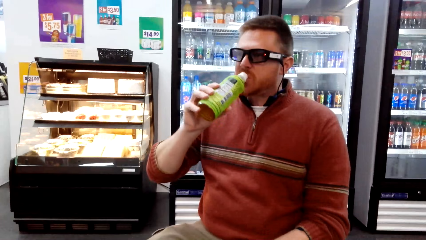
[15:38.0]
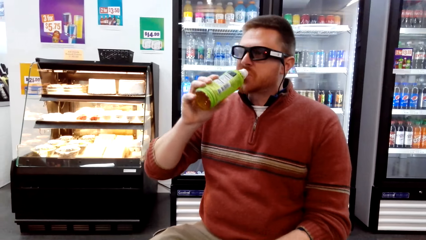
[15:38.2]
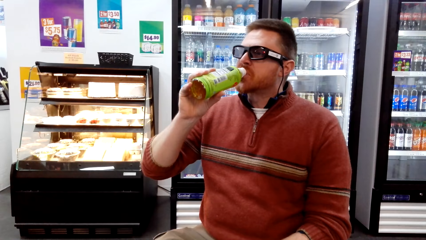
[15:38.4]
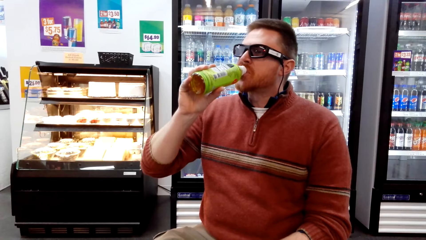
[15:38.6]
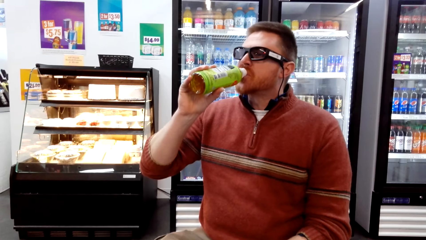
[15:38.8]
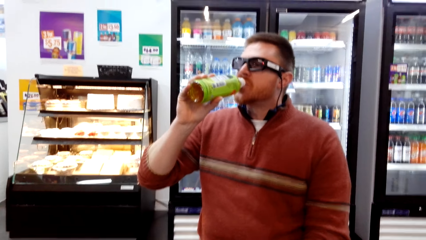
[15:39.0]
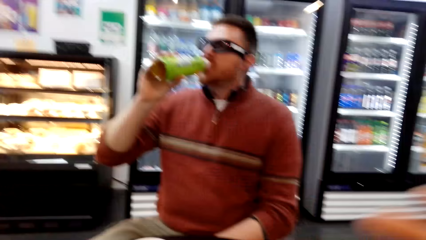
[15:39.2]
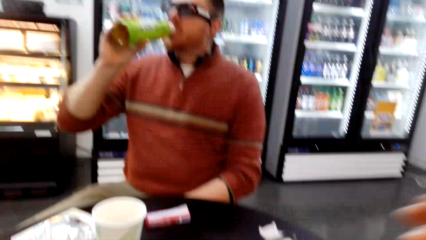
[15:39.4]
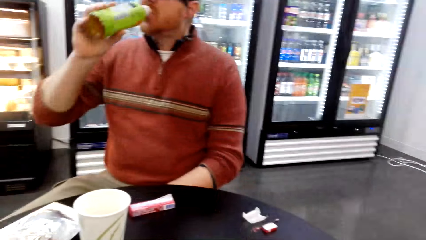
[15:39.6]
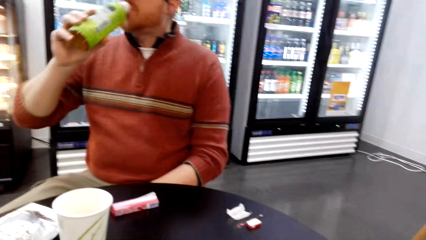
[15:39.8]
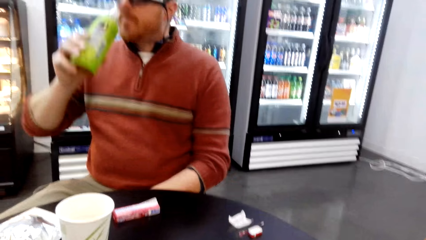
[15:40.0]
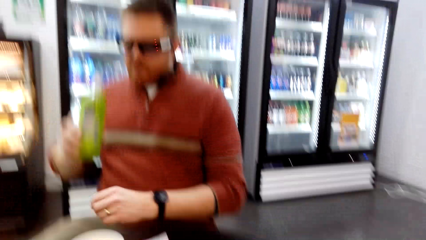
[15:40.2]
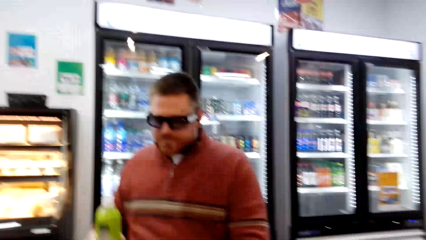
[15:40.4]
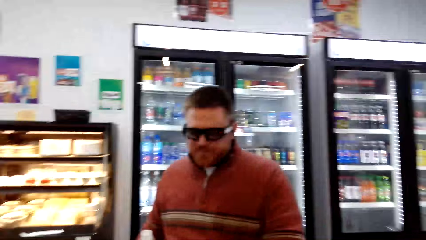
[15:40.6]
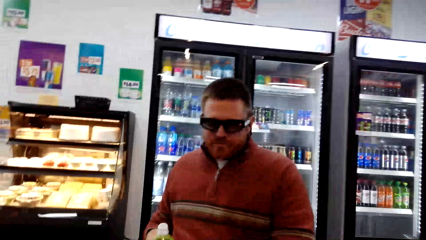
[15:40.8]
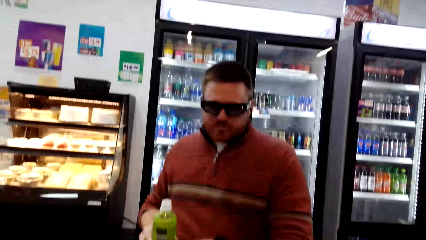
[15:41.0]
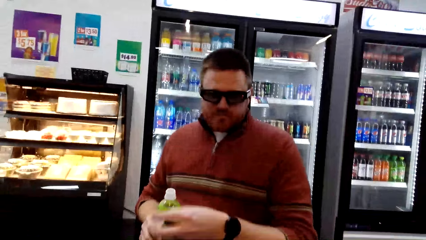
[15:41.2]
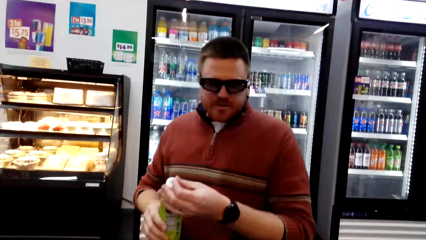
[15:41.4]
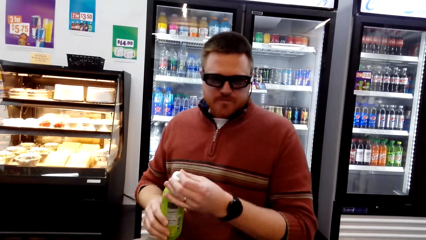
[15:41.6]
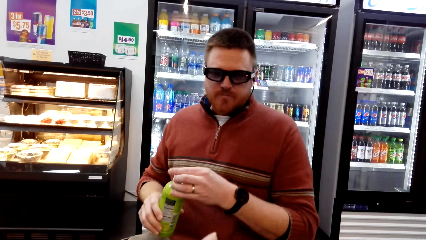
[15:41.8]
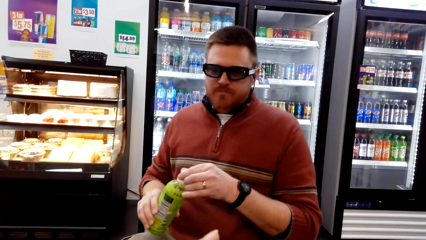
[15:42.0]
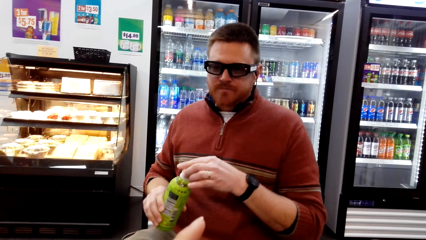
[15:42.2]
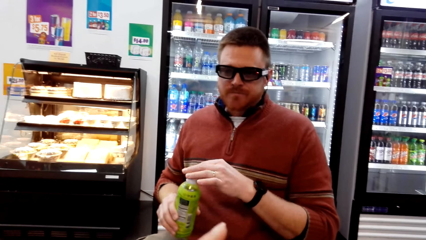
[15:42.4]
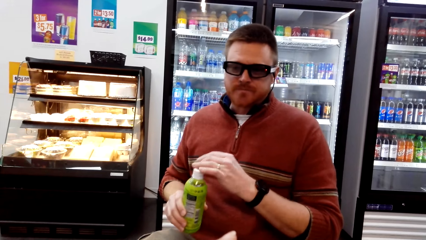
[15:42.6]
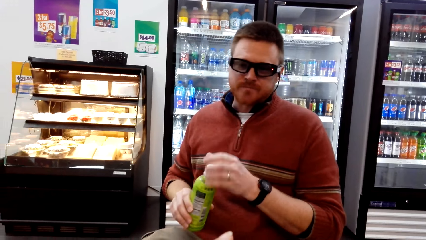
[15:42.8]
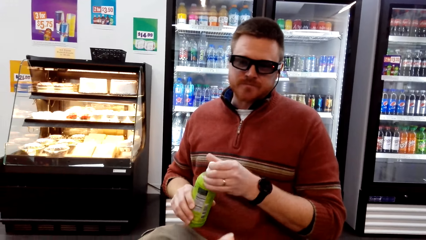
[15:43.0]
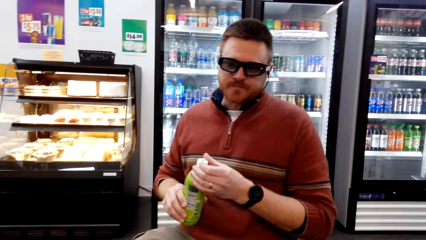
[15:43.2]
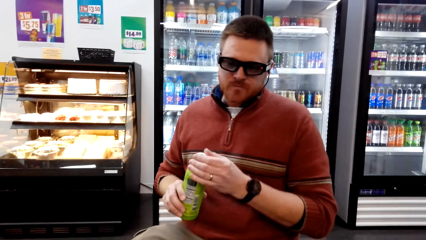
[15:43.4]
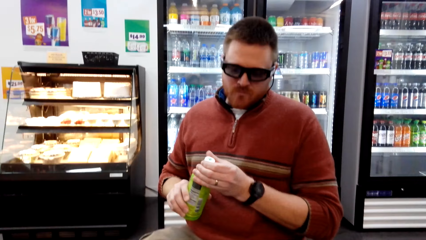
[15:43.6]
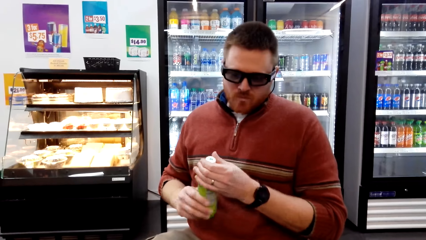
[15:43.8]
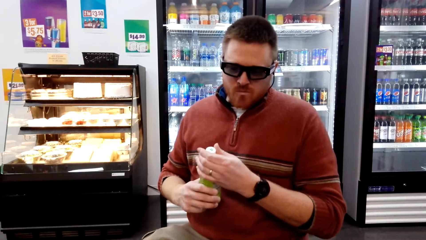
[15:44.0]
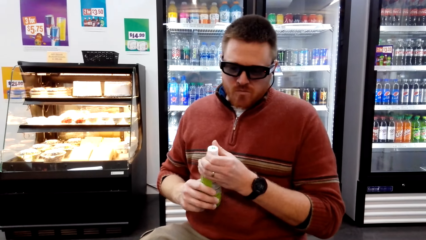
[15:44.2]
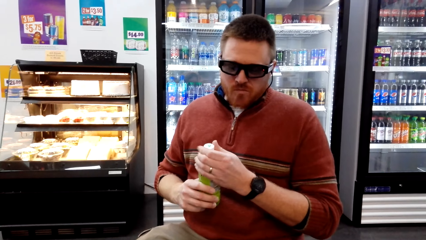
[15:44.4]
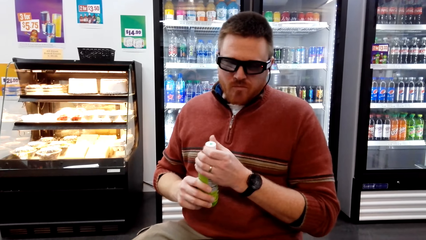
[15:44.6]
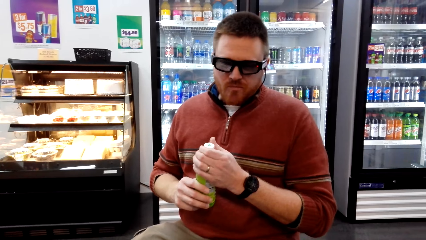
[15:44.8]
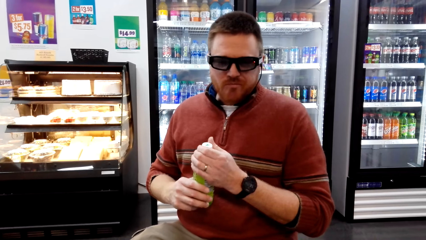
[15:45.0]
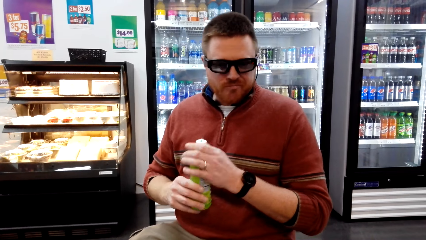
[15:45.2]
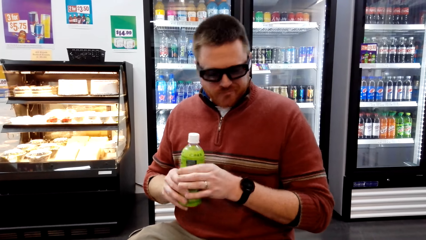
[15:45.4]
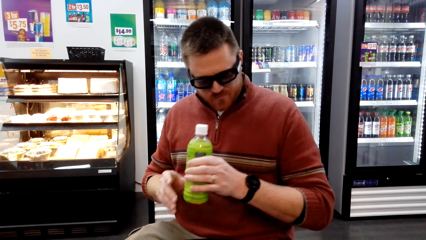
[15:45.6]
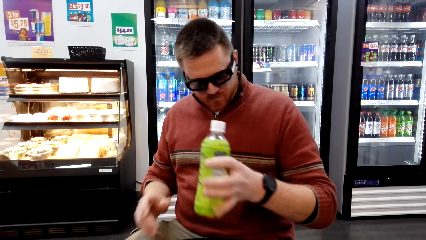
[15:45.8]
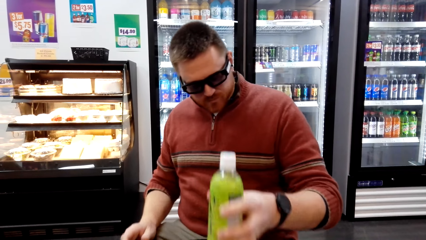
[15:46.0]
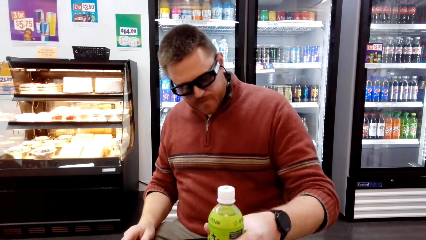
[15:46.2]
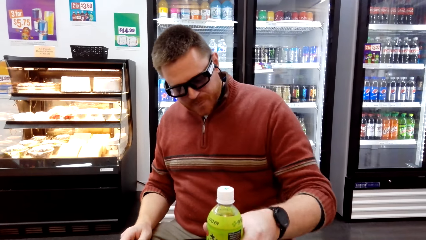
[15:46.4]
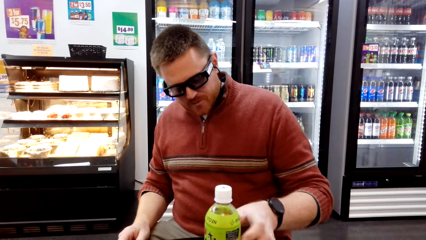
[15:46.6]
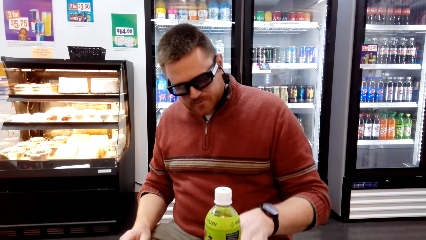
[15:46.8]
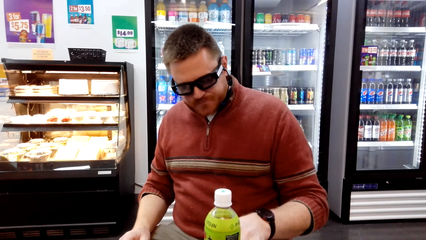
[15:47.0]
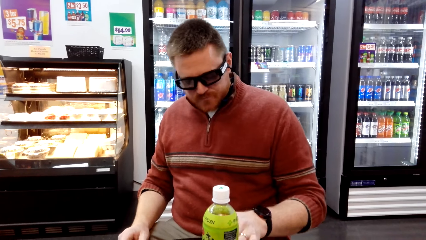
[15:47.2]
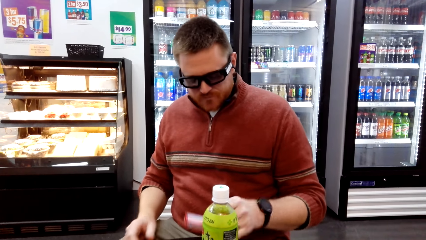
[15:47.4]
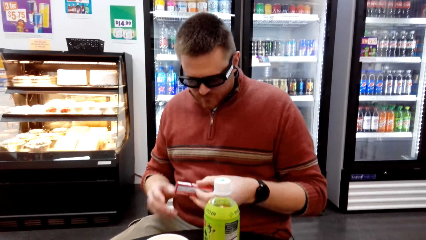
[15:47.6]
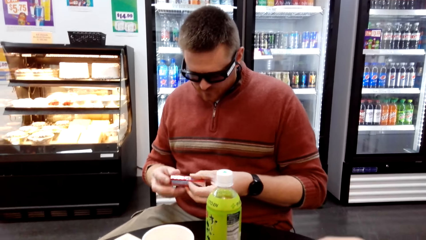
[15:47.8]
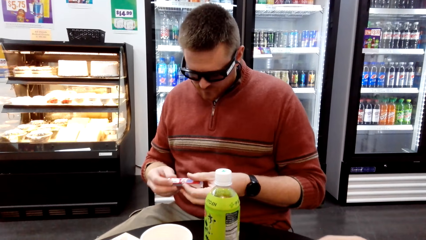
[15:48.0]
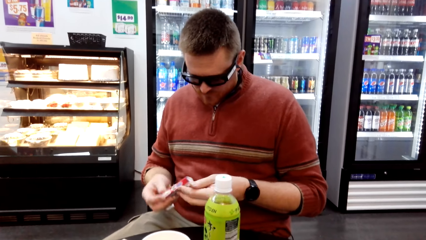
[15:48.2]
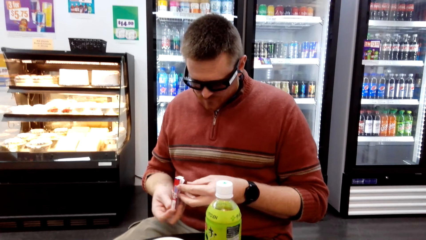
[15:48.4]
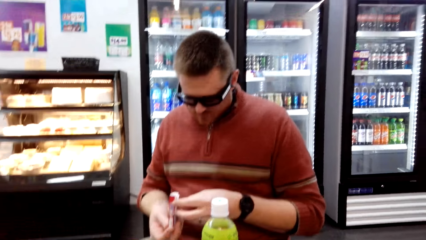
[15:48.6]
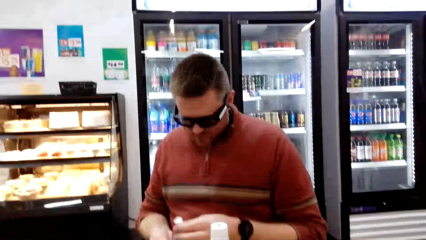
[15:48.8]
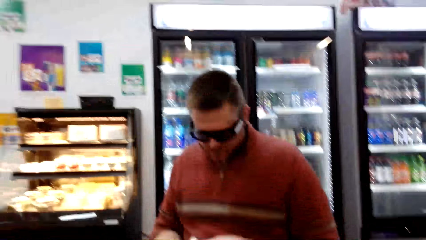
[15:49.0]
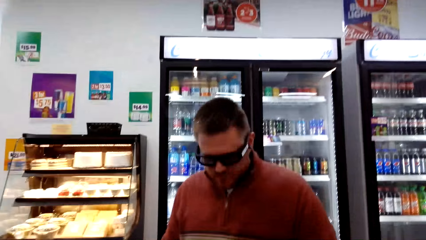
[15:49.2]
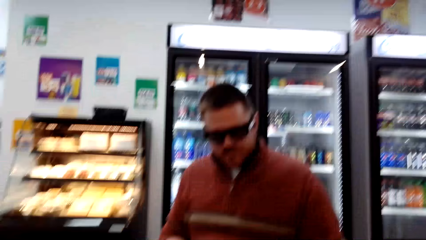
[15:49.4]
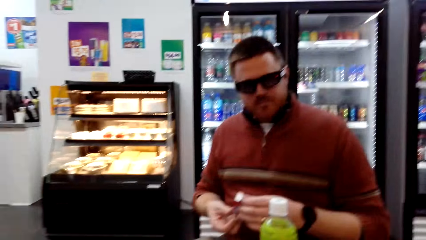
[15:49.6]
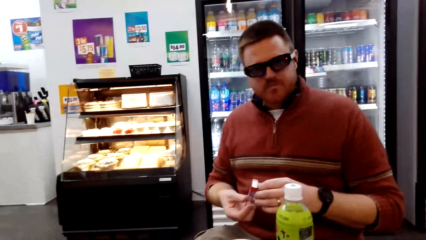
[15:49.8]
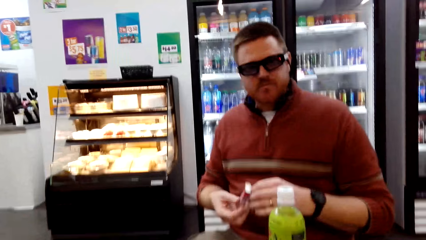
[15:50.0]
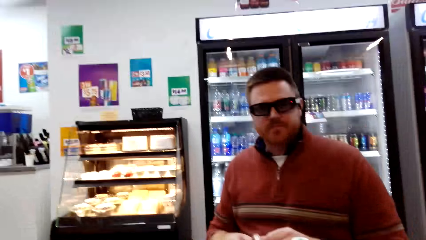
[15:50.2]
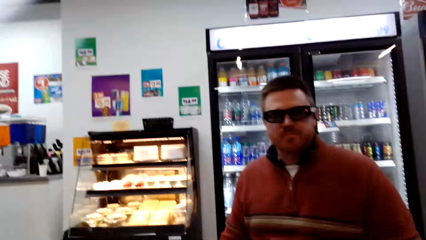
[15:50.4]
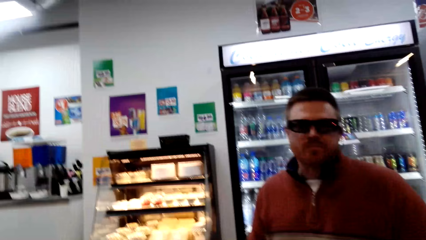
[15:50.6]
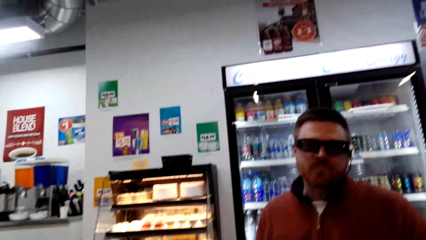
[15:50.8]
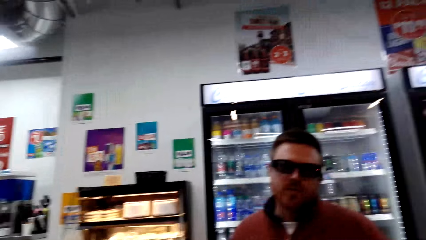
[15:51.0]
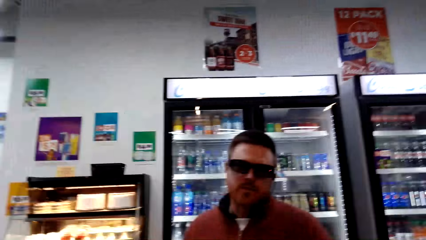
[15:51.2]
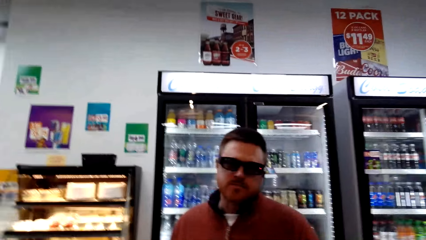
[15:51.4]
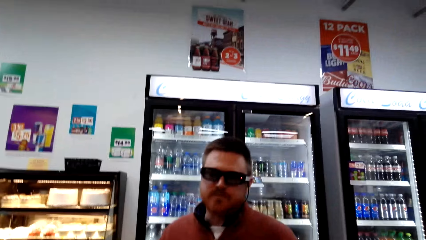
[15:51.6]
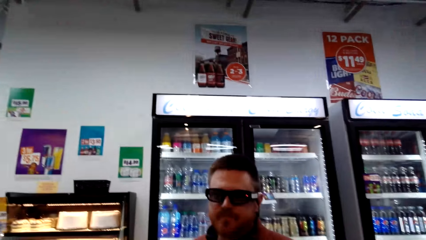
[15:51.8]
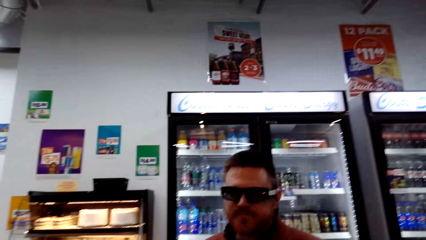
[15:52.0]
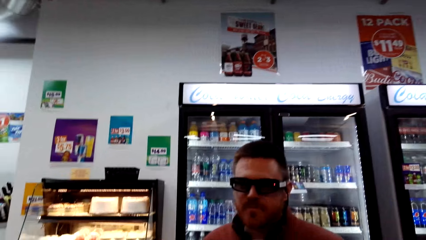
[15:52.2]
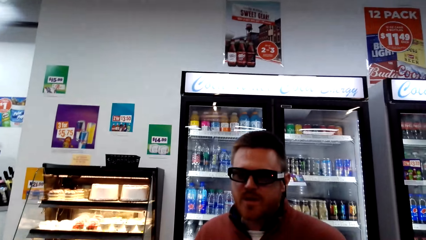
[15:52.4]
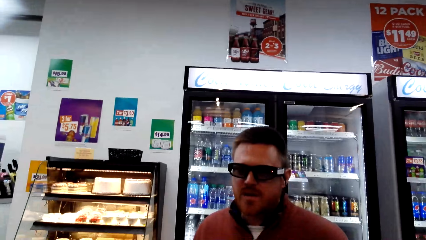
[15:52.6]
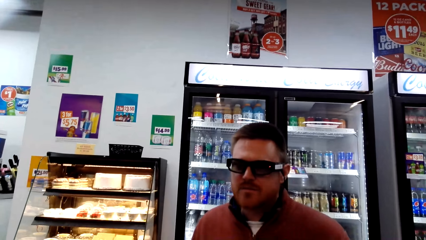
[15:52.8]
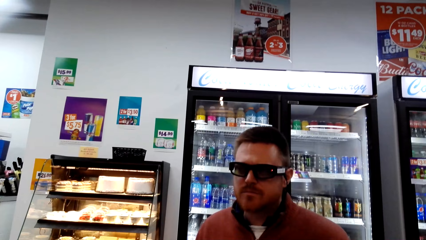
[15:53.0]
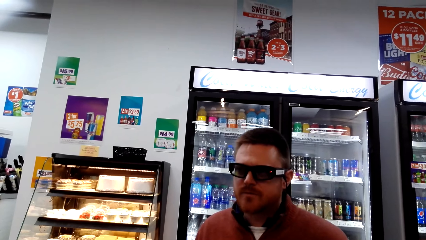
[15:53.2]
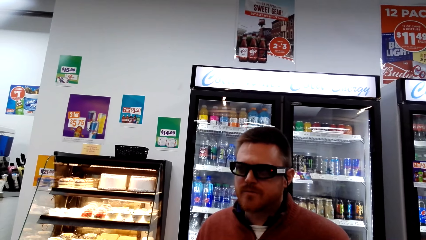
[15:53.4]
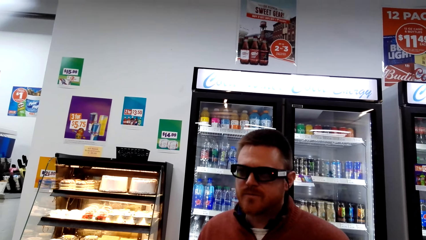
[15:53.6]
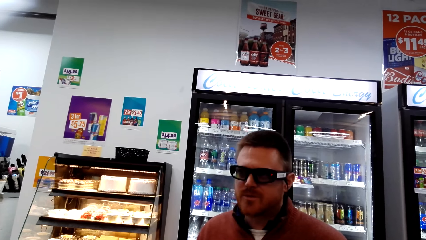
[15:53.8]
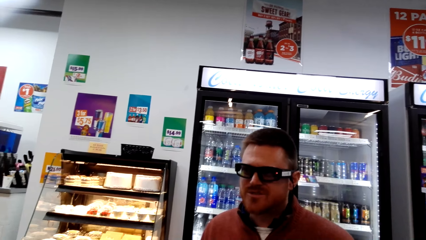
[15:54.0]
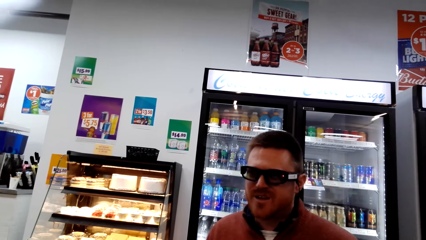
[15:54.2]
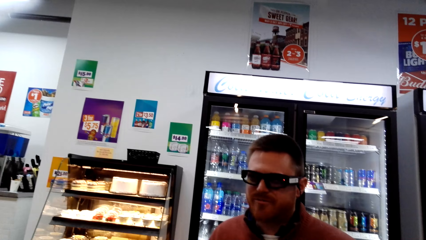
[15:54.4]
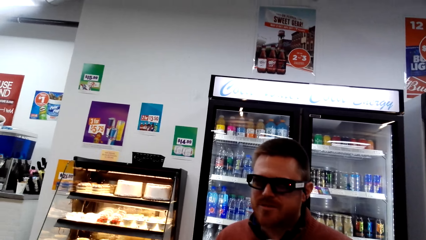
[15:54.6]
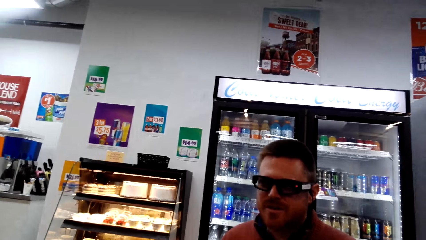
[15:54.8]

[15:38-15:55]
A person drinks the juice.
